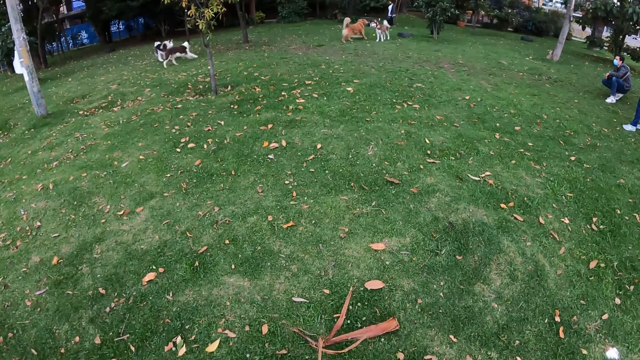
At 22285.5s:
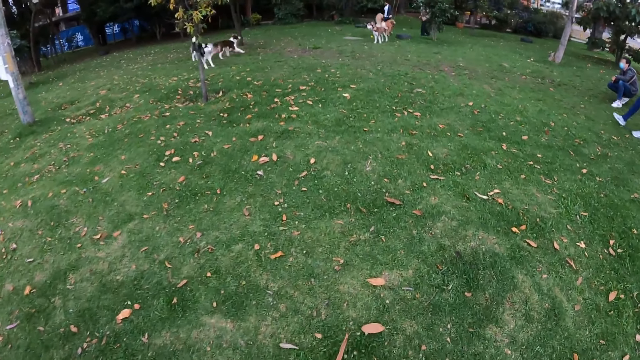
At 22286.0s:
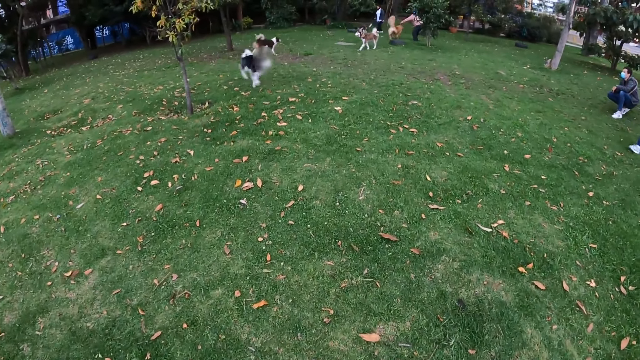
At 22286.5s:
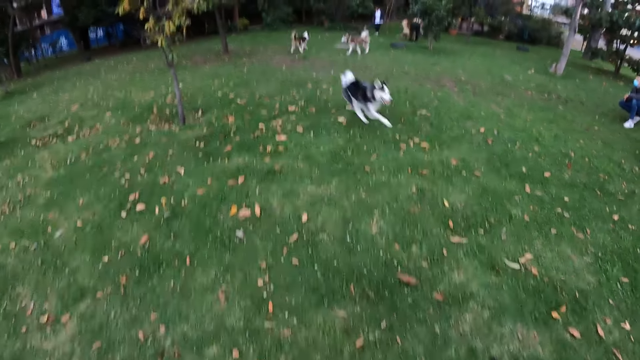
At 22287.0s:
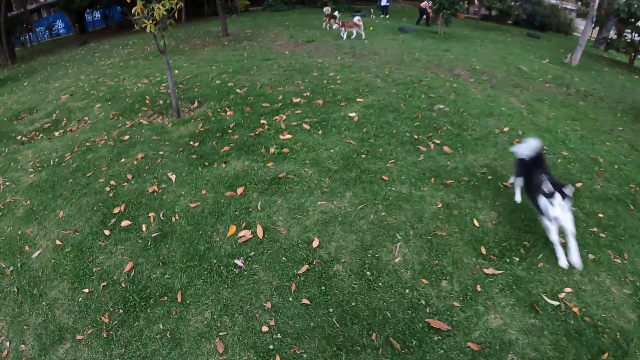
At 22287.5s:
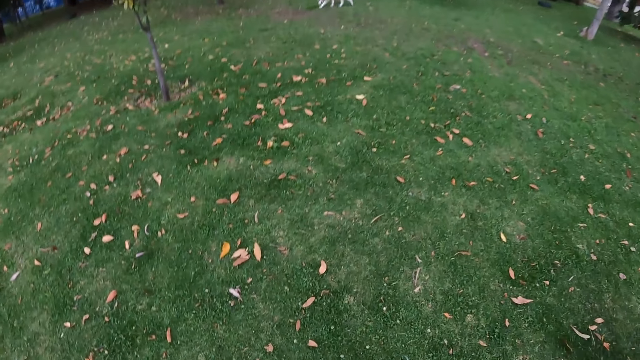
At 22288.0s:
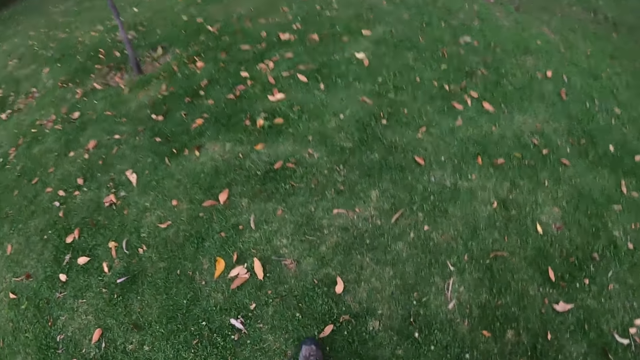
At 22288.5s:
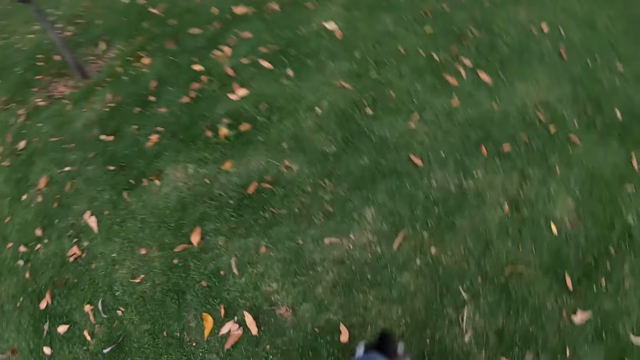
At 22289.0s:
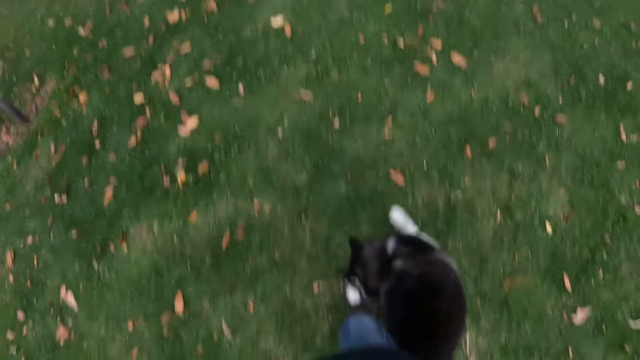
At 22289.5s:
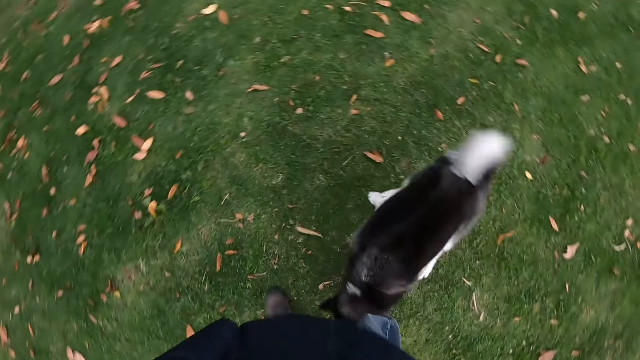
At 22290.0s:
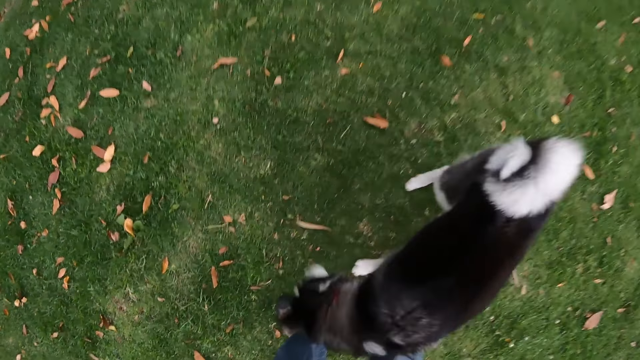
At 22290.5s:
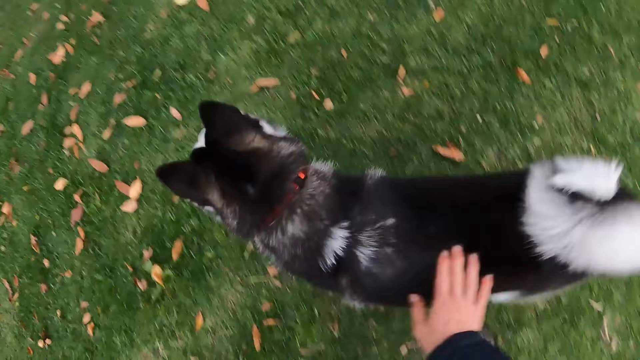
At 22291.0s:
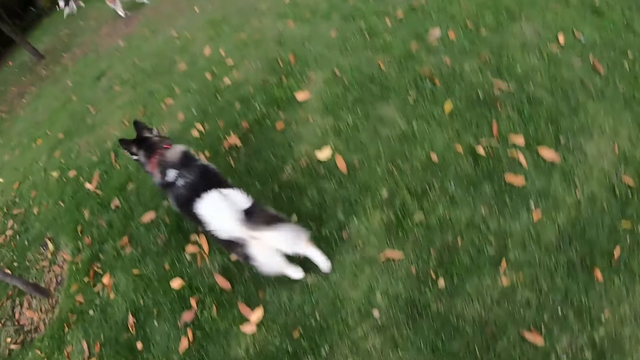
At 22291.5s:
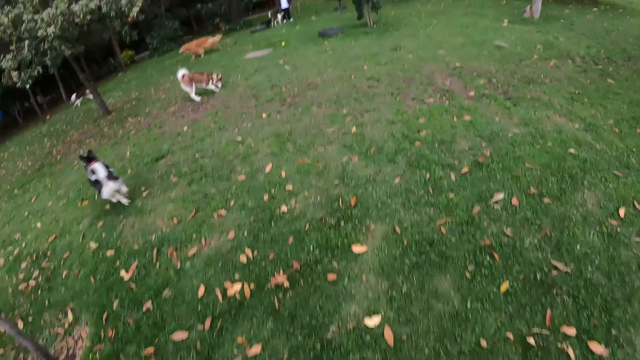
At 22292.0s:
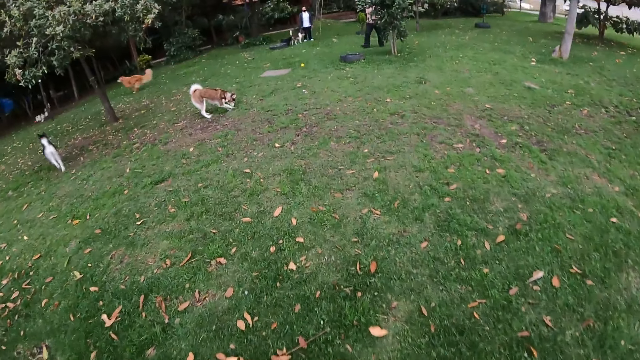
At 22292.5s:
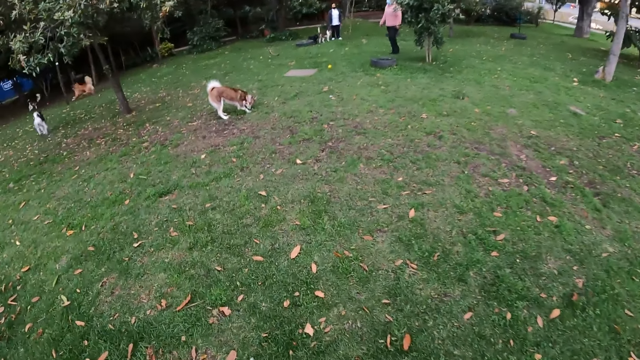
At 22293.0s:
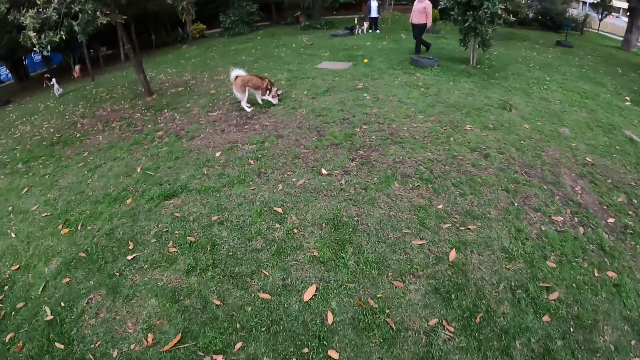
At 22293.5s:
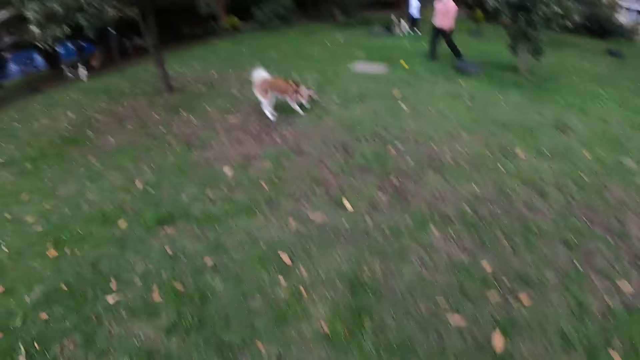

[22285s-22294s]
The camera wearer walks on the park. The dog runs towards the camera wearer. The dog plays with the right shoe of the camera wearer. The camera wearer rubs the back of the dog. The dog runs across the park.

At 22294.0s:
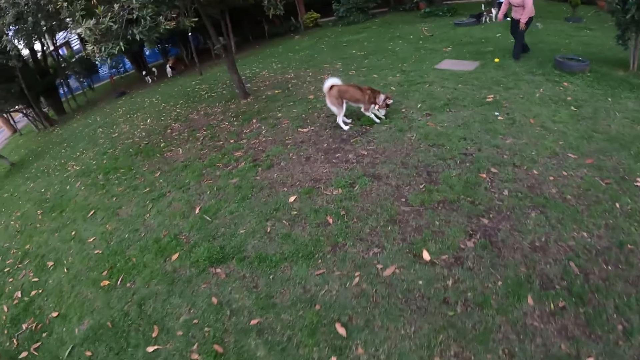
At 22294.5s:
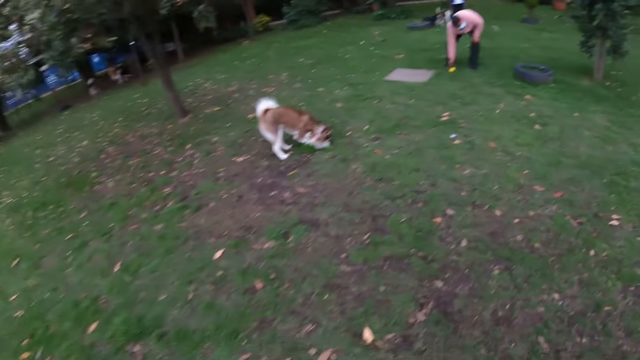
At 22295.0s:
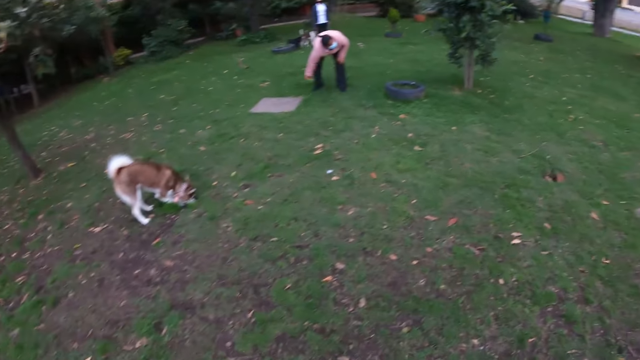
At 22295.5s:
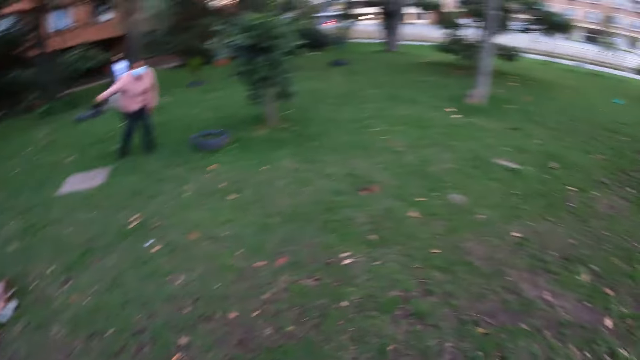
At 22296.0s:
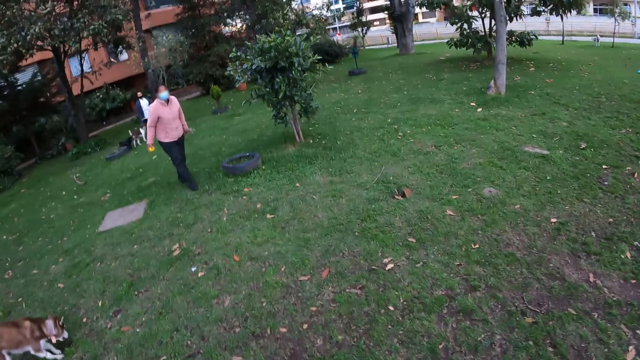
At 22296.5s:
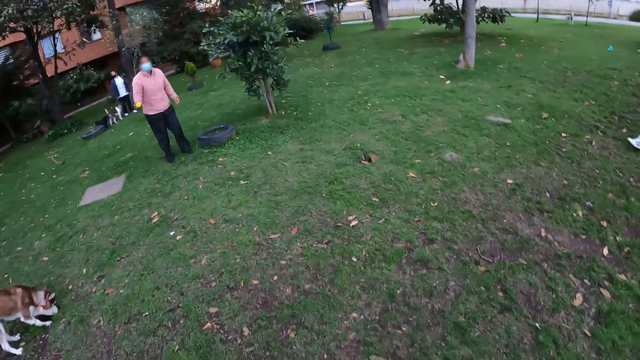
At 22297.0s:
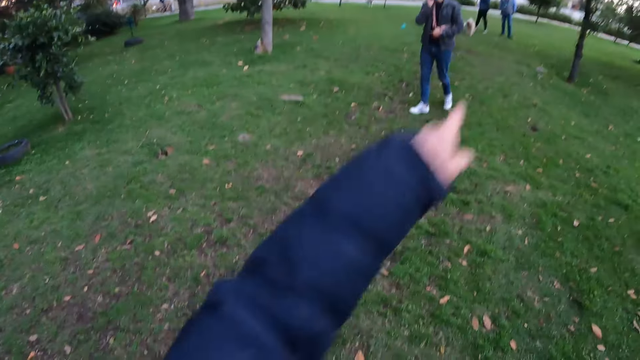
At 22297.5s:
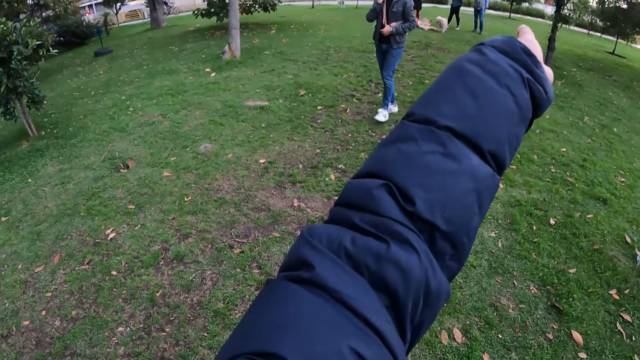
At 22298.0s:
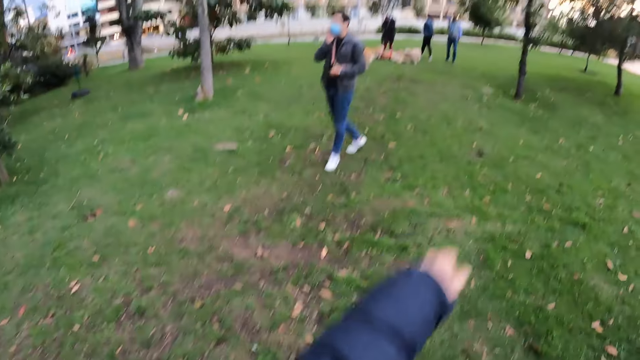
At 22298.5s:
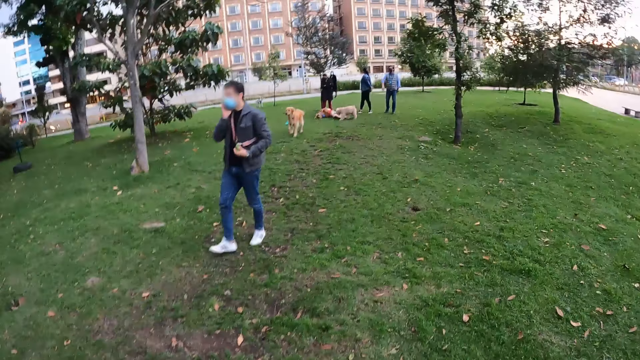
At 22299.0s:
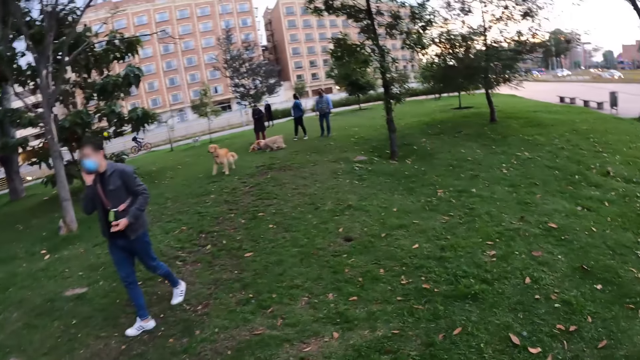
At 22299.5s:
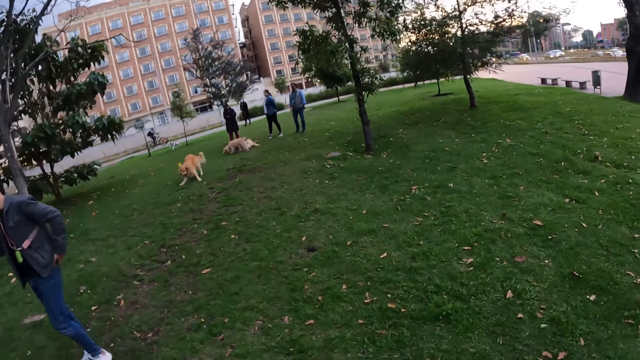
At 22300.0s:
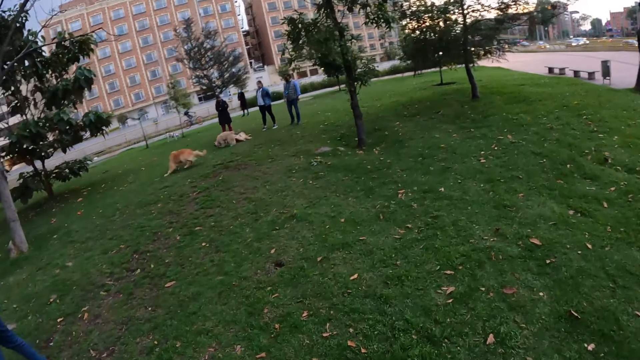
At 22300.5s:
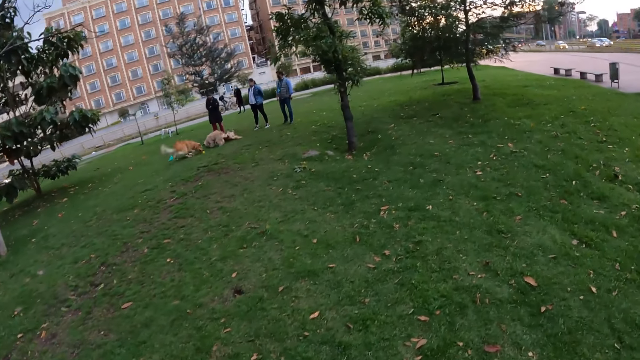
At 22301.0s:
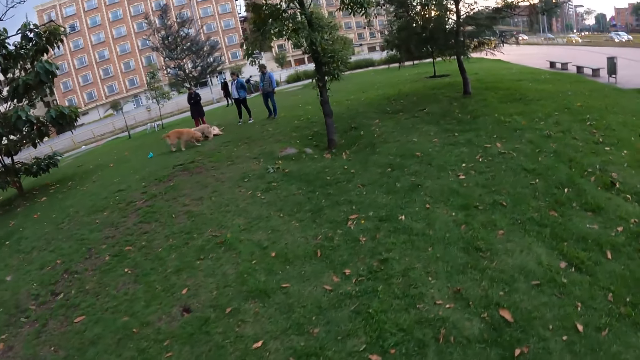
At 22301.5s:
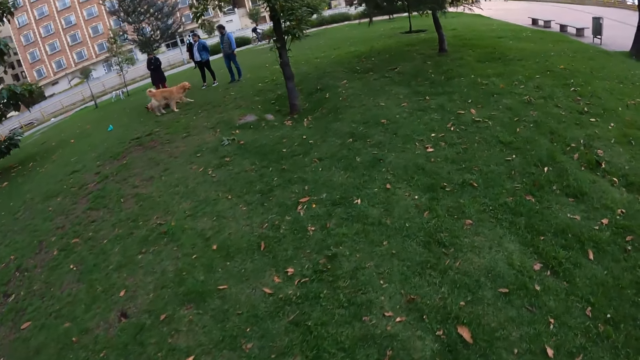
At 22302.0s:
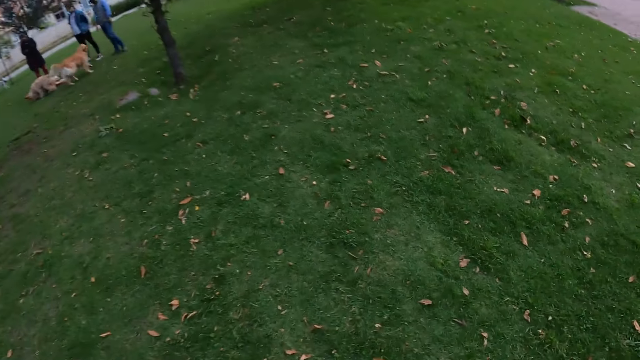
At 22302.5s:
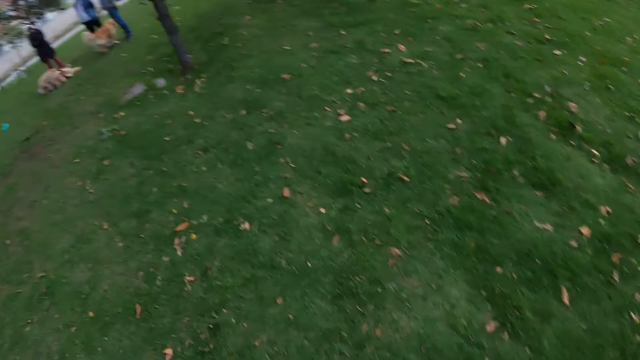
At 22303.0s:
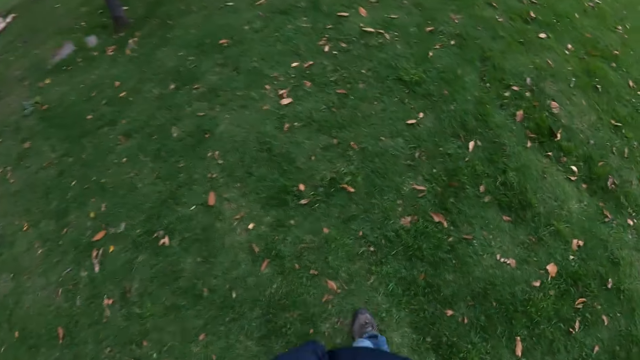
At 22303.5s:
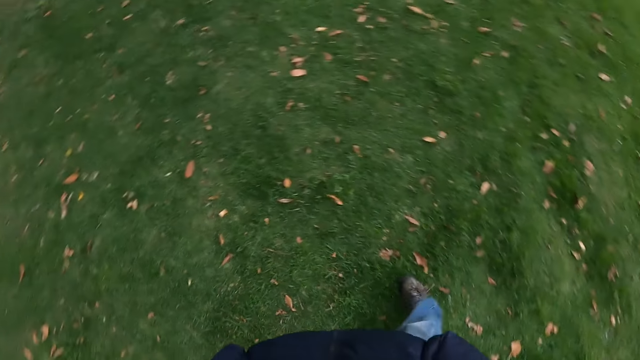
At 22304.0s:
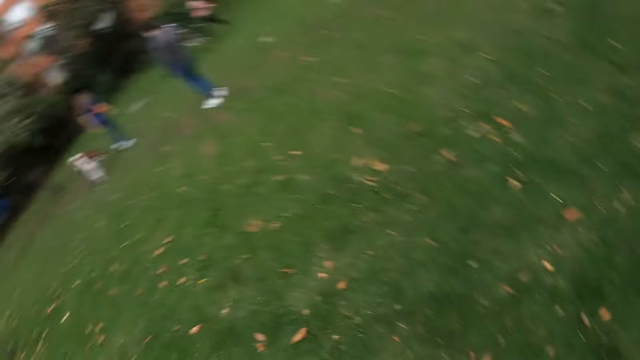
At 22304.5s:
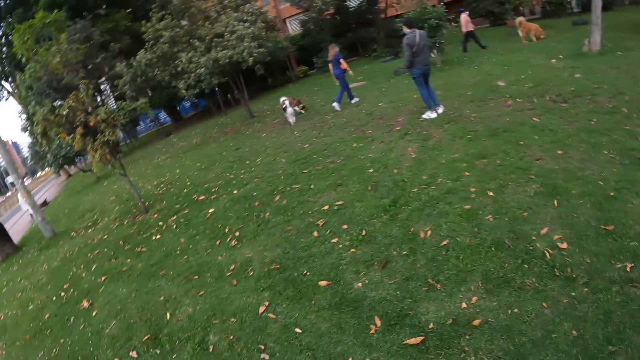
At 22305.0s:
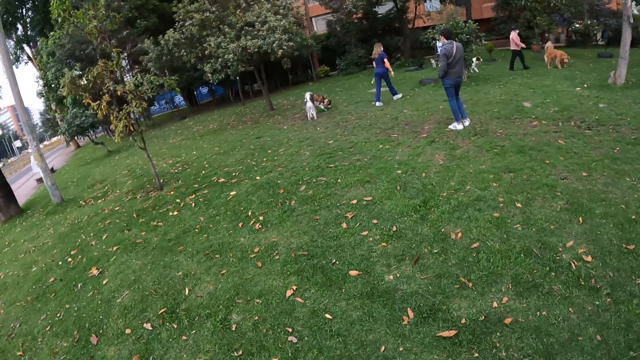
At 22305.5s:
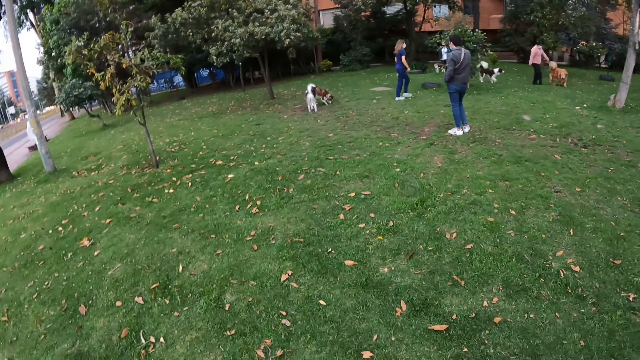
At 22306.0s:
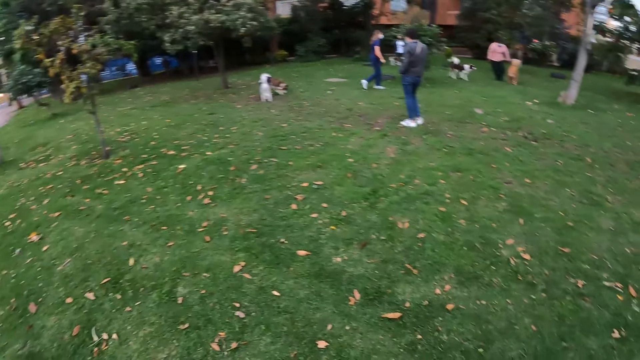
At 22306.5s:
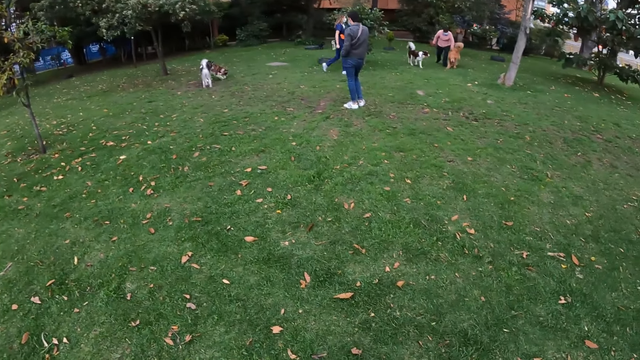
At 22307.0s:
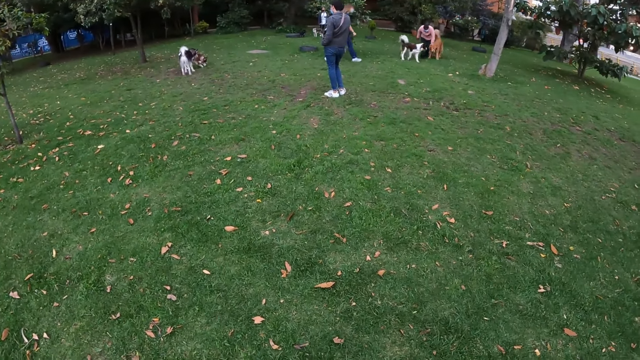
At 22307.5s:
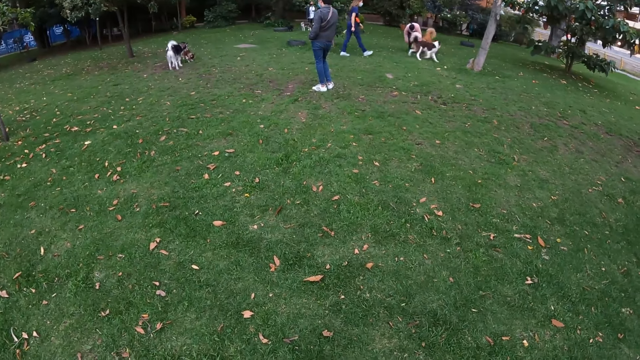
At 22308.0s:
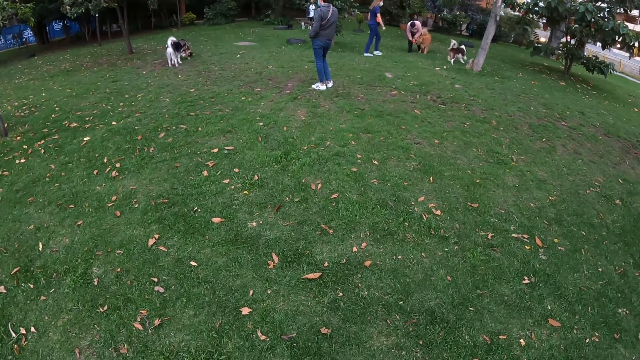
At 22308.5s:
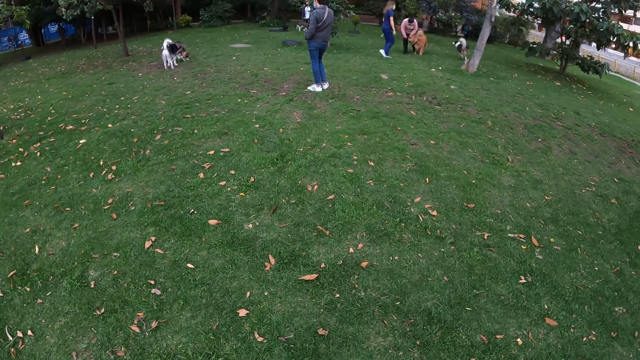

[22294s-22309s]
A woman picks the yellow ball from the ground. The camera wearer points in a direction with his left hand. He walks on the park. A dog picks the yellow ball from the ground with its mouth. The camera wearer stares around the park.
